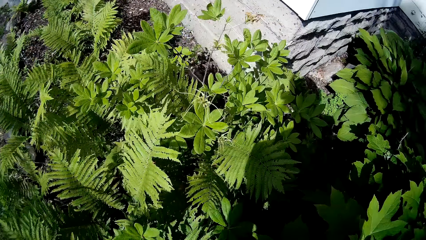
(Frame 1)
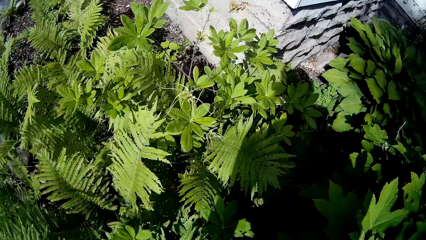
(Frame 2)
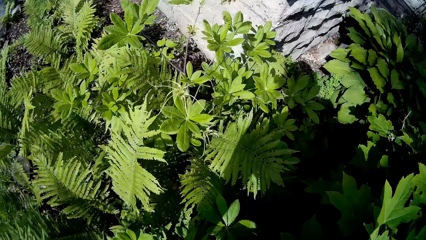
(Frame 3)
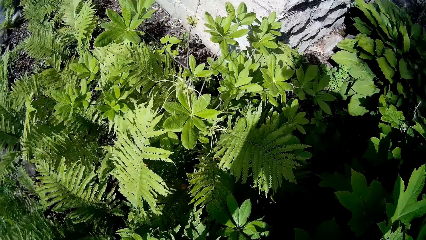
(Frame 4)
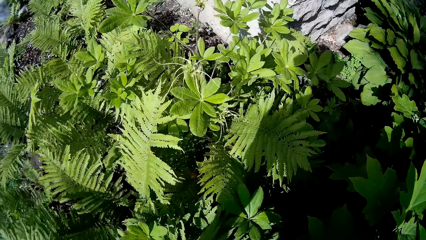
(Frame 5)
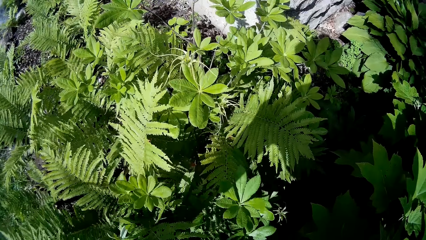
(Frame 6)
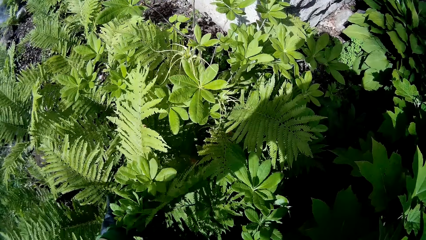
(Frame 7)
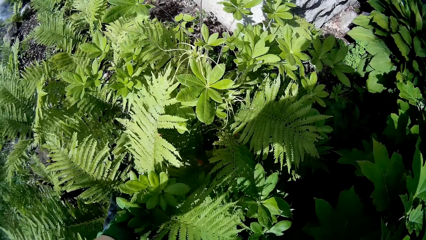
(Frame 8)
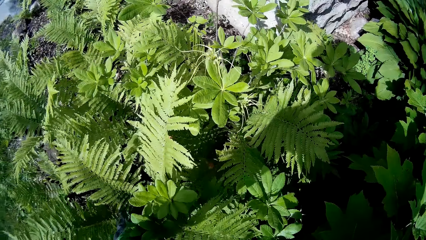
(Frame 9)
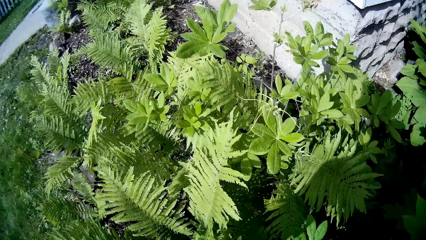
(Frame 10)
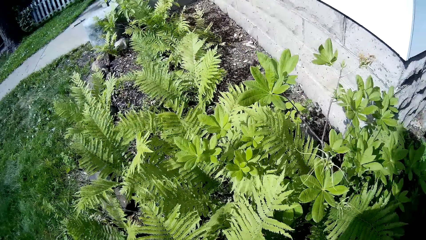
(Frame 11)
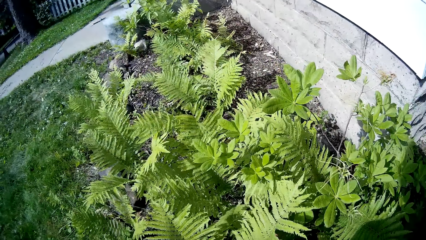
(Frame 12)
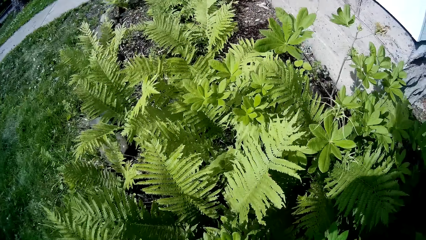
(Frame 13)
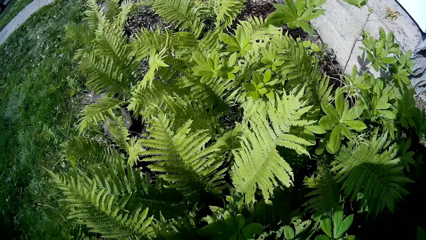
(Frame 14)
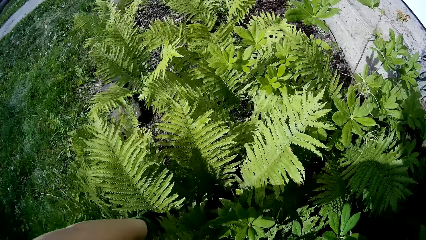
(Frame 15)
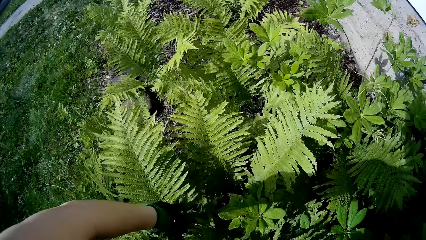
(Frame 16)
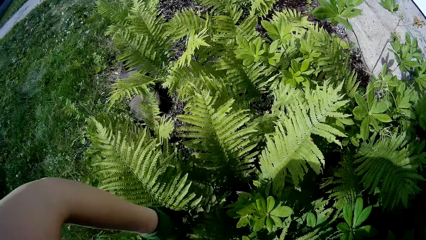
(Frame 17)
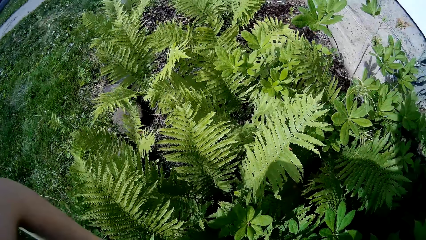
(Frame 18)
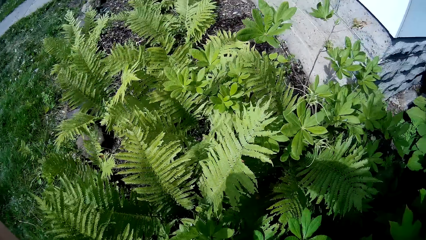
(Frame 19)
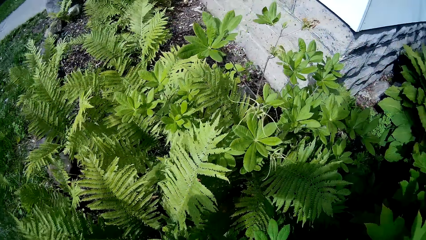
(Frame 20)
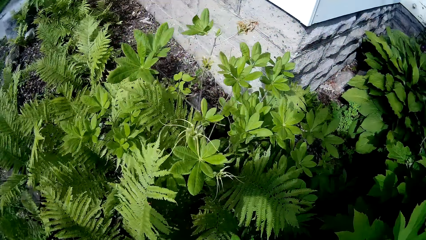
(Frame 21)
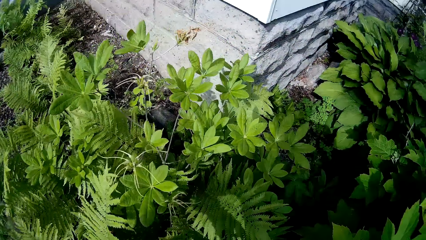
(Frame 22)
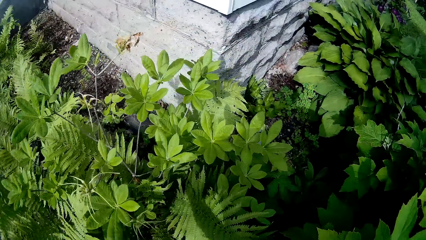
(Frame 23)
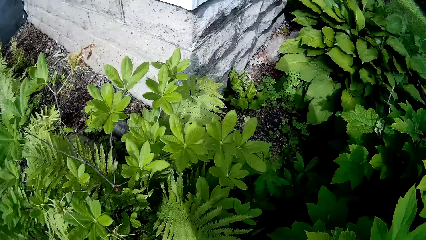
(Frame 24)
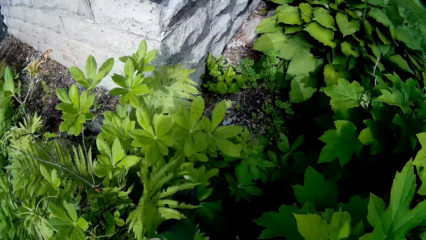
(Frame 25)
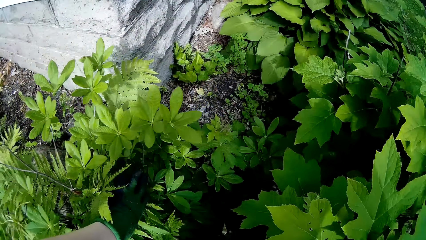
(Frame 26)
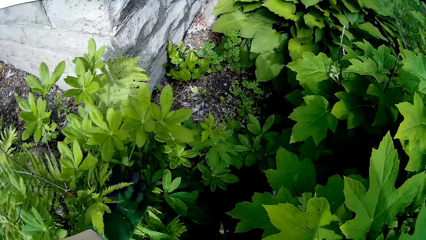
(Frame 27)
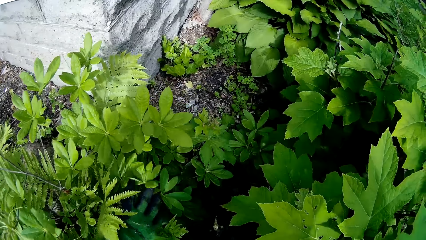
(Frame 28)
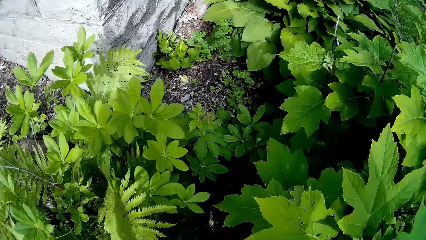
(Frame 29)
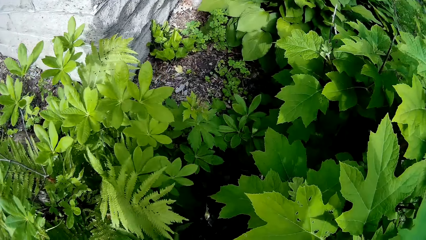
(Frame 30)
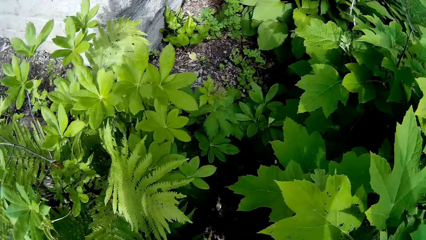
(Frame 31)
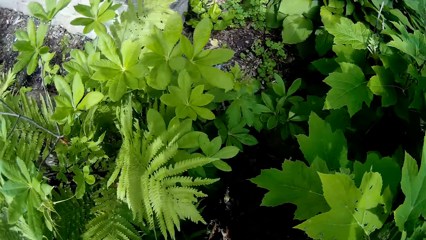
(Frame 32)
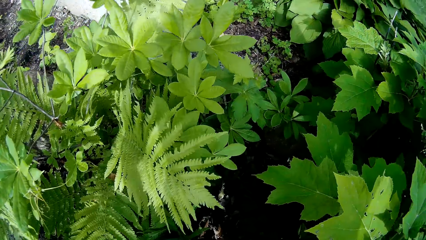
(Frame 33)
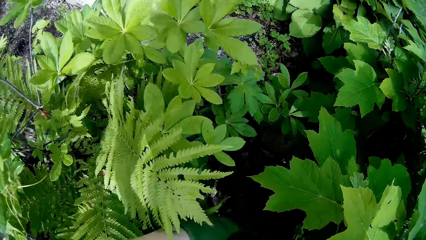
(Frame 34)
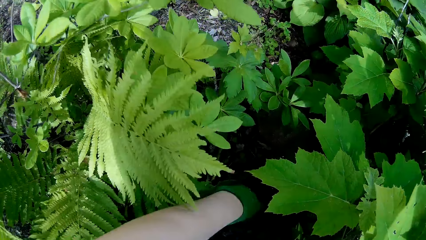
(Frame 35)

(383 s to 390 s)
The camera wearer touches weeds.

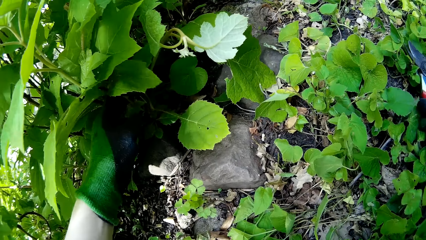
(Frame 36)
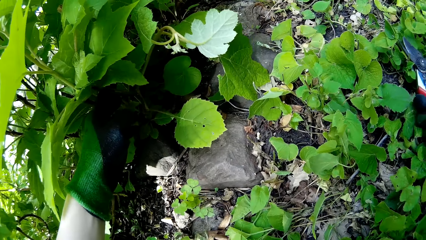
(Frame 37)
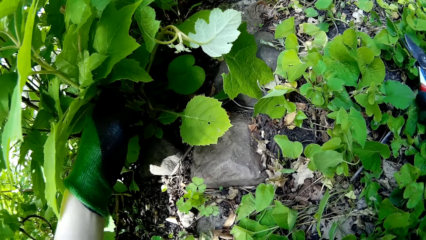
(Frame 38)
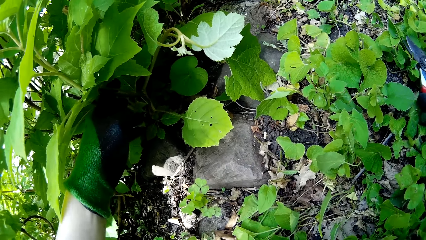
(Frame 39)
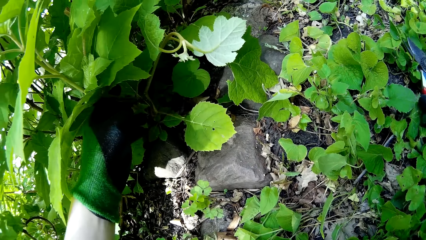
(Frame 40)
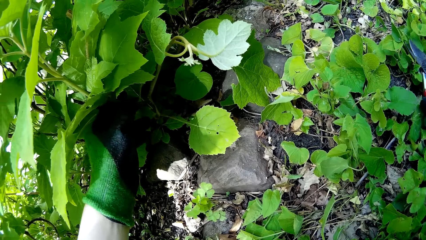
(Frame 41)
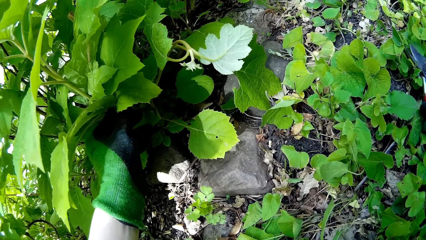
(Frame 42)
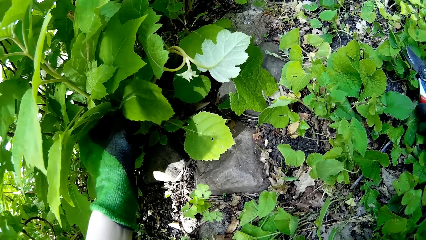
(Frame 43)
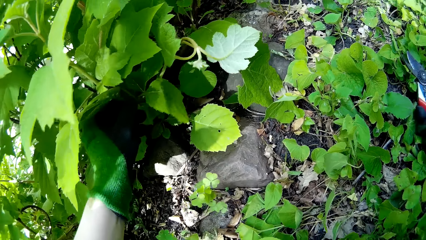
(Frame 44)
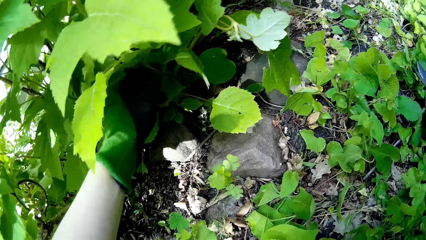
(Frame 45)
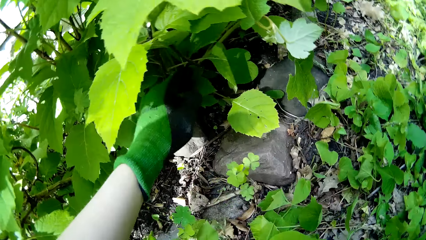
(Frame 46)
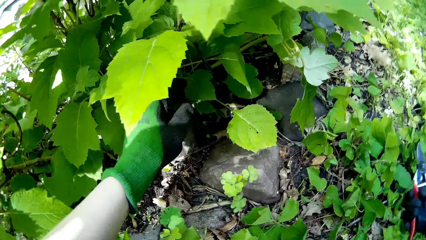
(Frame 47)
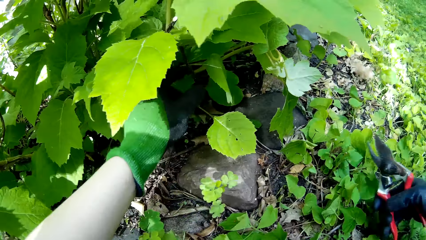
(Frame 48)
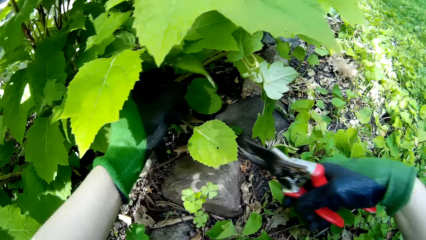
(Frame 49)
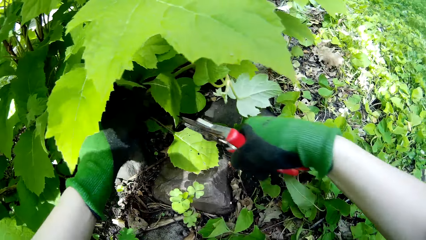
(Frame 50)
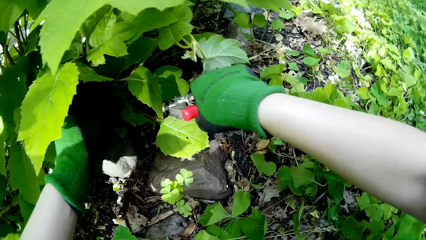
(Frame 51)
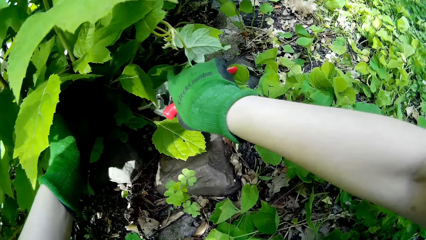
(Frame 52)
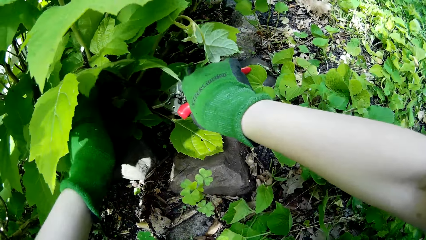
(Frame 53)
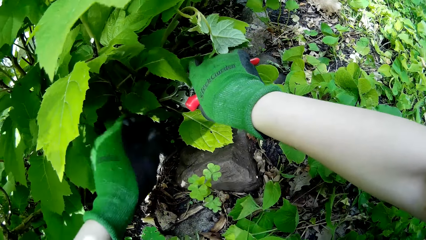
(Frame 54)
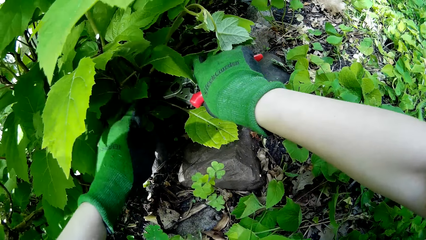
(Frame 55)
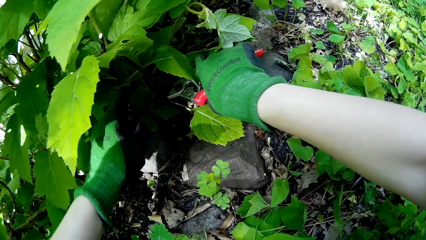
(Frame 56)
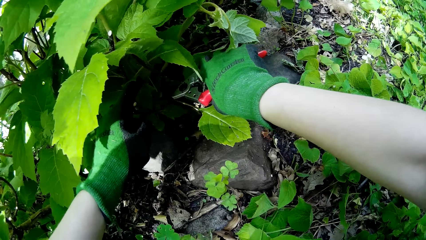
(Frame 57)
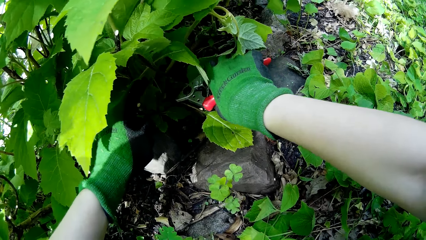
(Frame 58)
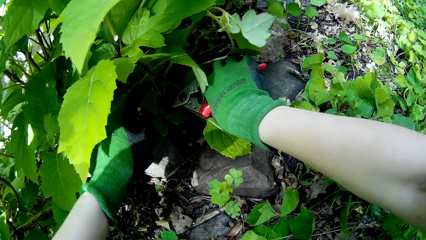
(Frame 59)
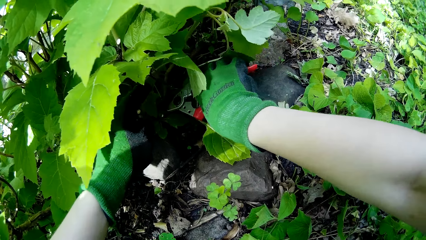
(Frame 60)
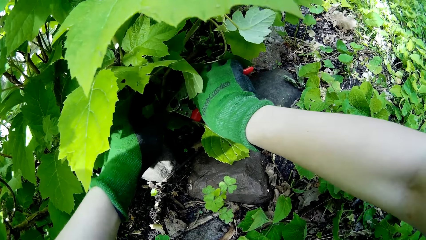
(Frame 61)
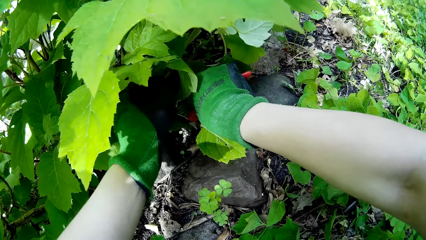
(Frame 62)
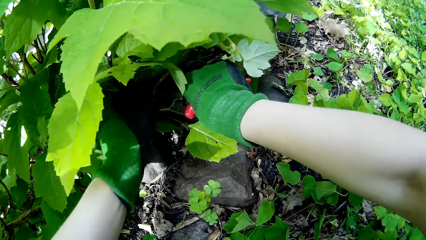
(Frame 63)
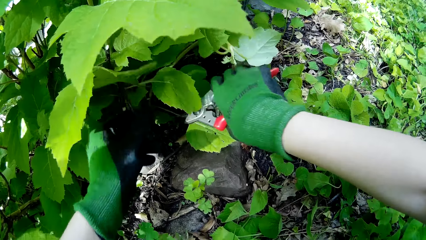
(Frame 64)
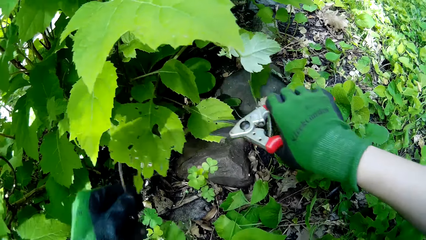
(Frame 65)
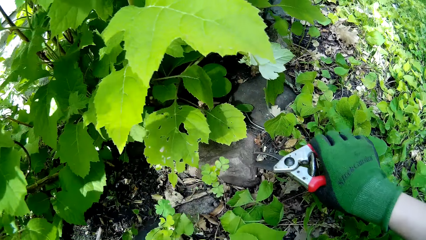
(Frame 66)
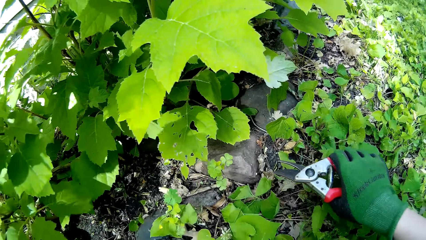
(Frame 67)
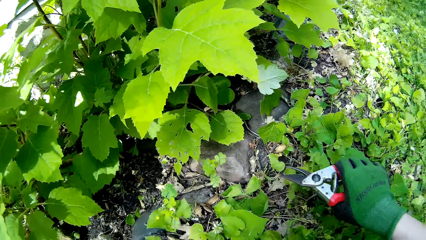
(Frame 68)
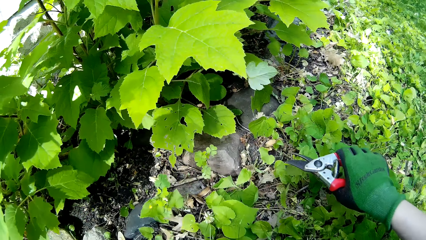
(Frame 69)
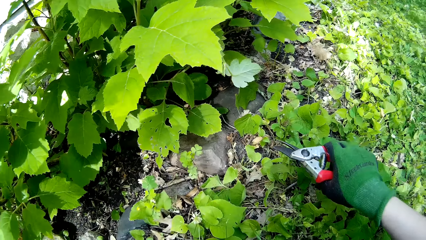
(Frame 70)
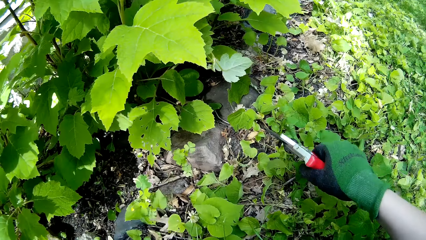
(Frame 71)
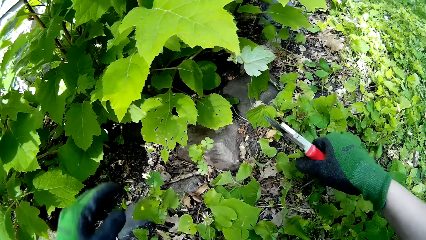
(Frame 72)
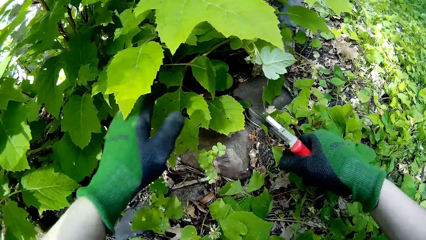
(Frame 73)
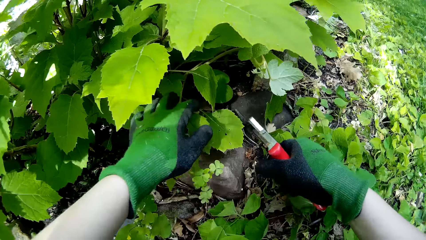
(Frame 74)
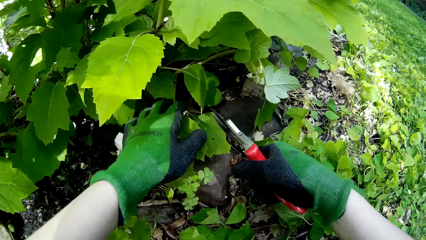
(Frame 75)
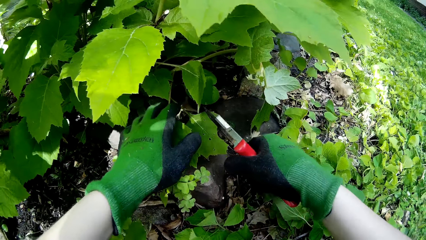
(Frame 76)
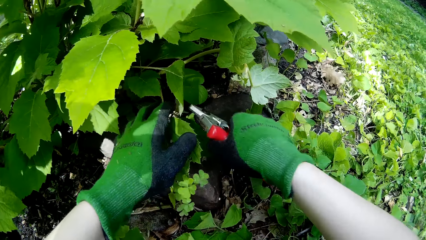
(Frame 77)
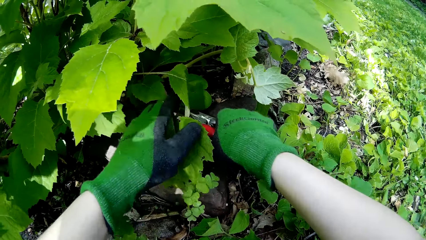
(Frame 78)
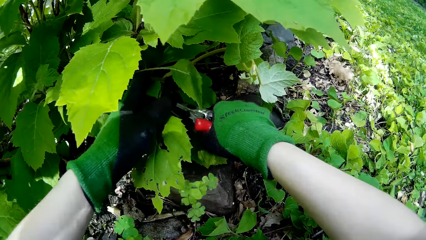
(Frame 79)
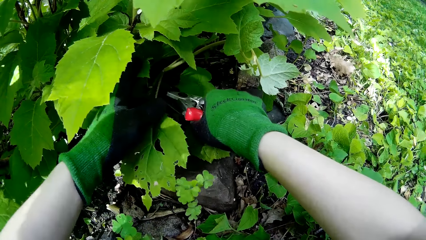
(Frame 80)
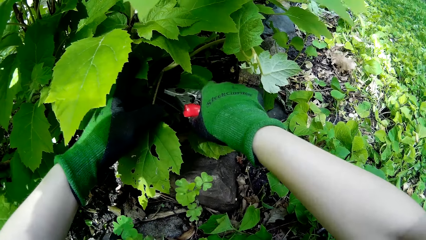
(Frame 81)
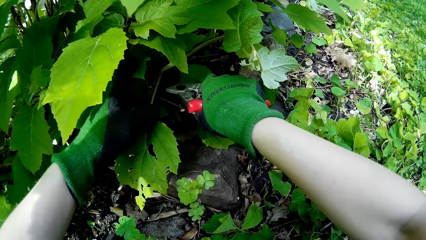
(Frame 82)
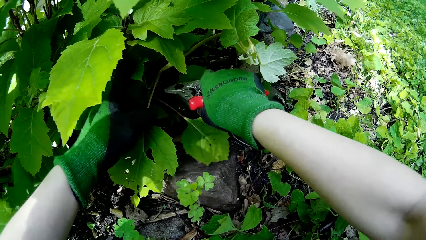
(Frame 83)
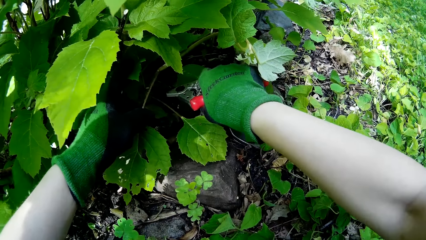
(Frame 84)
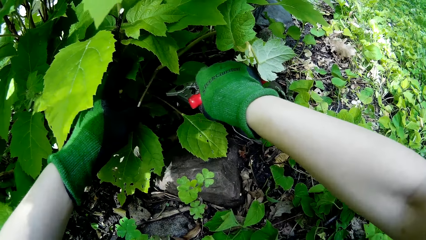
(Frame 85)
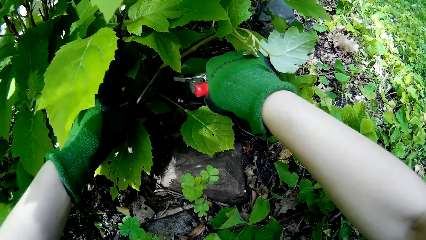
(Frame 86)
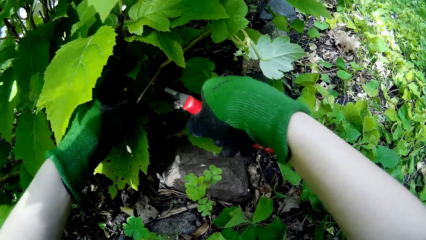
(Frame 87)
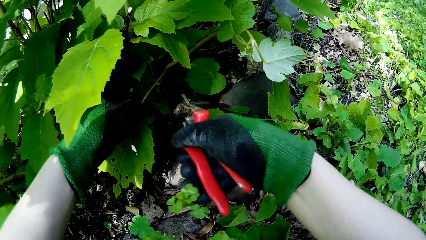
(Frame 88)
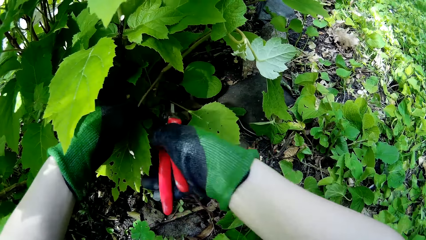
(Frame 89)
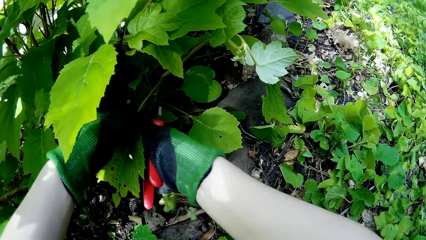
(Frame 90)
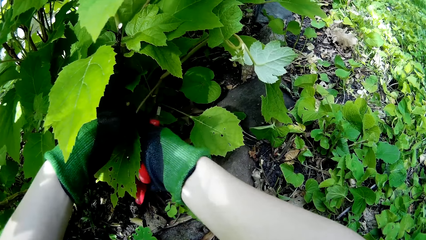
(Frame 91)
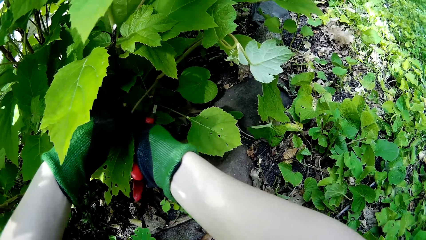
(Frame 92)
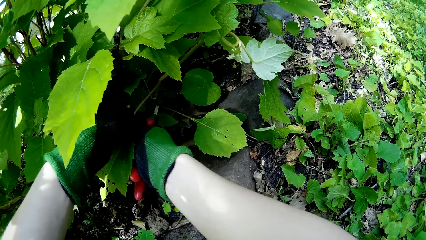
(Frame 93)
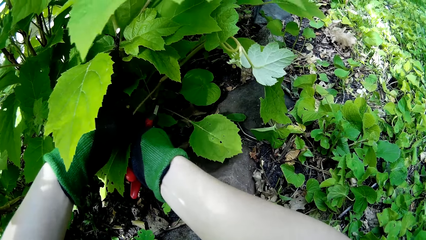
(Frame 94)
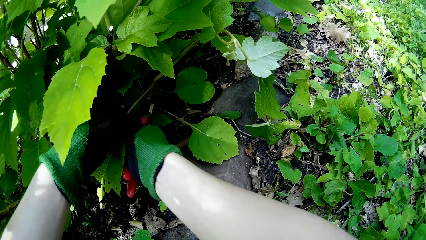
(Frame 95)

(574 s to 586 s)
The camera wearer holds a stem with her left hand. She cuts off the stem with the garden shears in her right hand. She cuts off a stem with the garden shears in her right hand.
